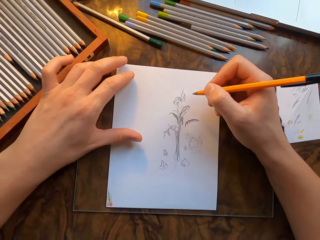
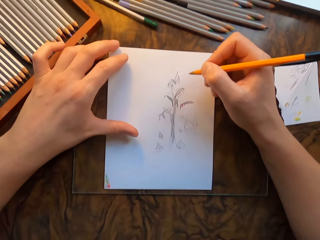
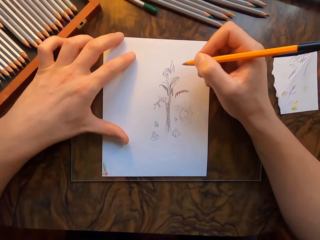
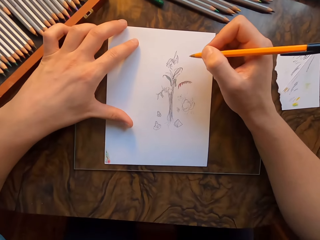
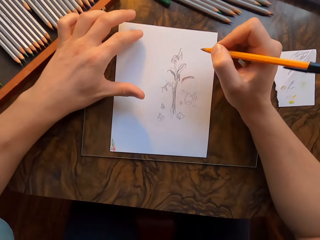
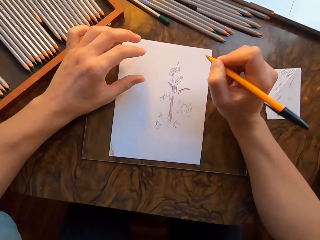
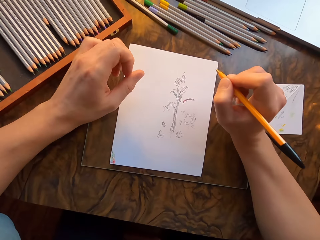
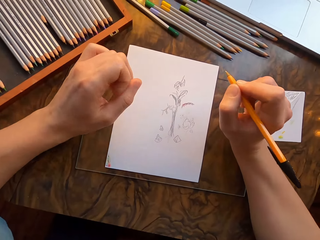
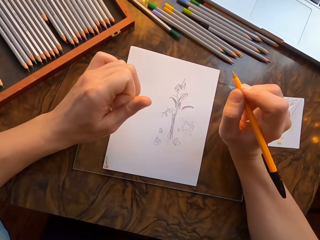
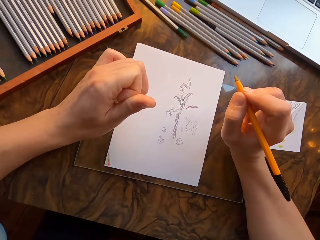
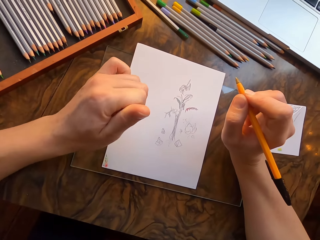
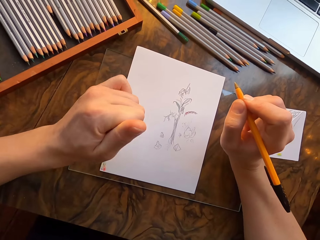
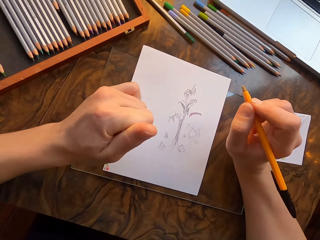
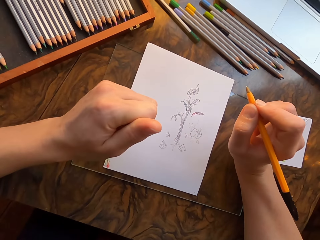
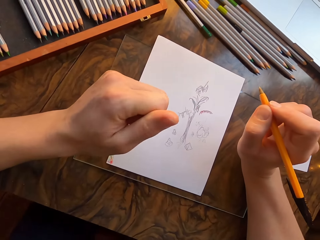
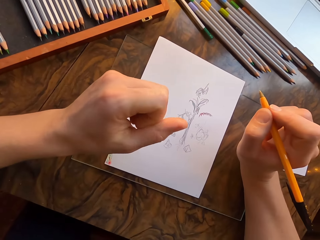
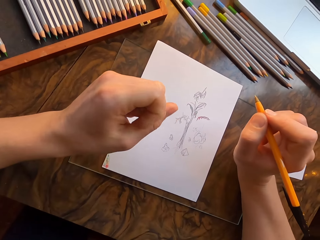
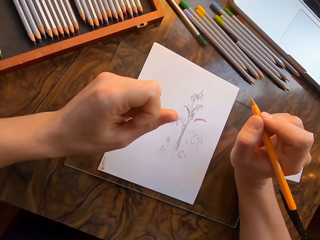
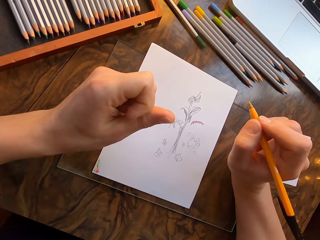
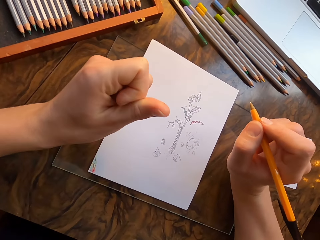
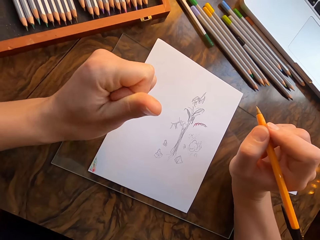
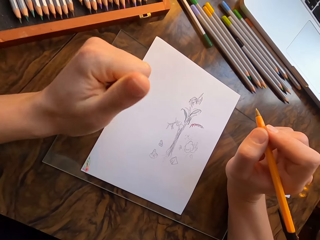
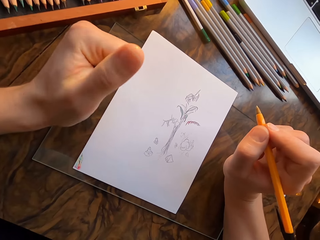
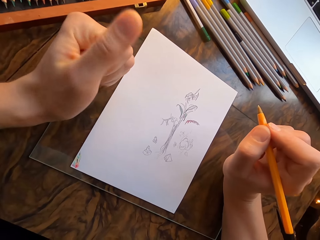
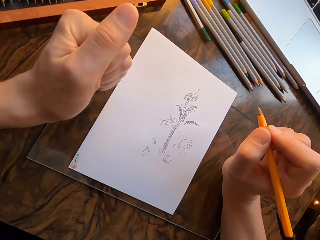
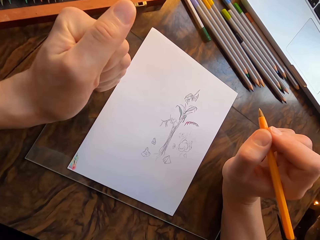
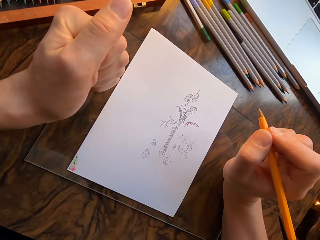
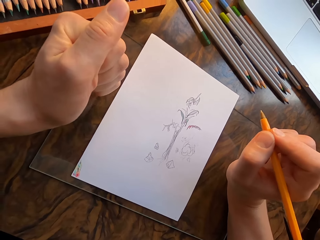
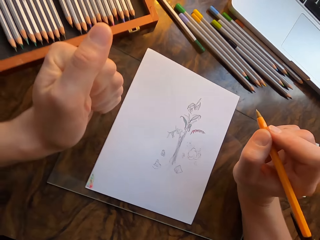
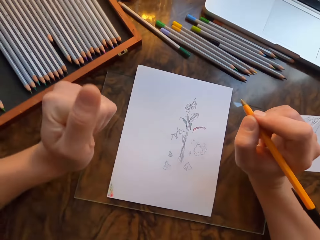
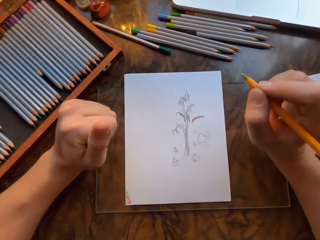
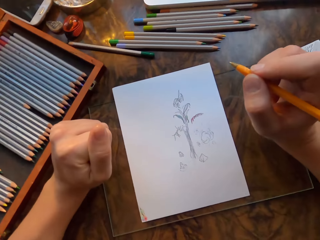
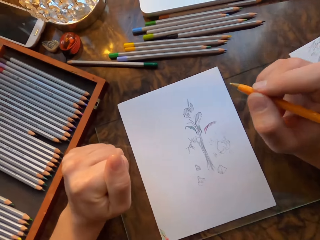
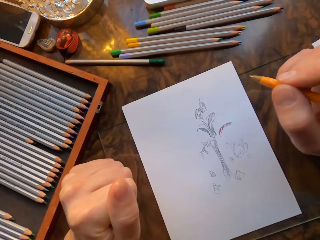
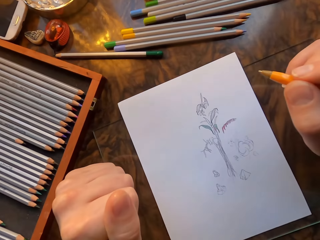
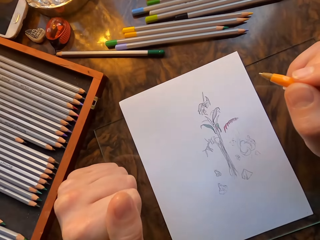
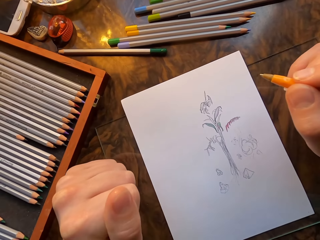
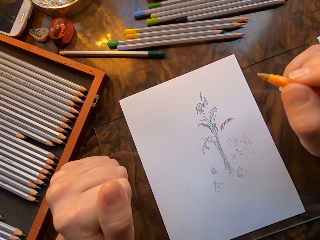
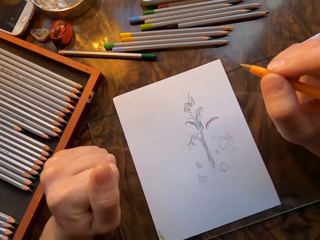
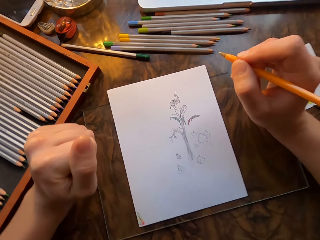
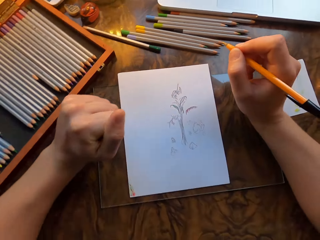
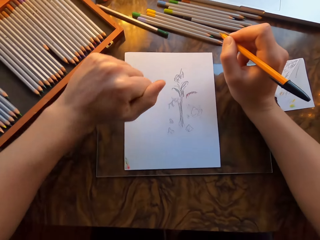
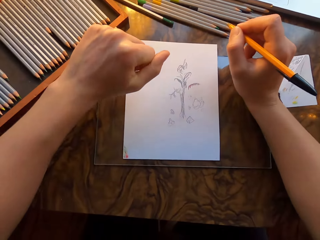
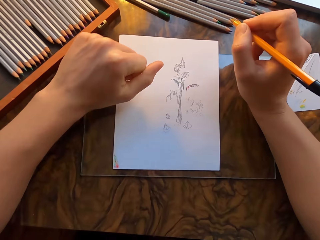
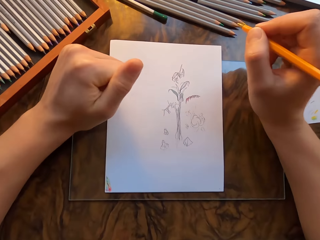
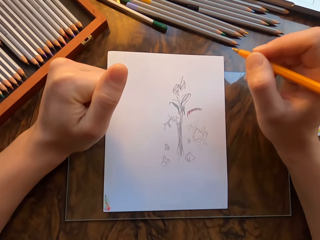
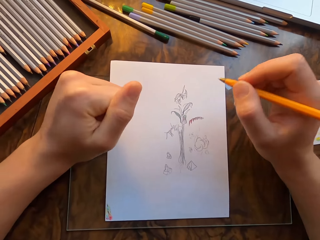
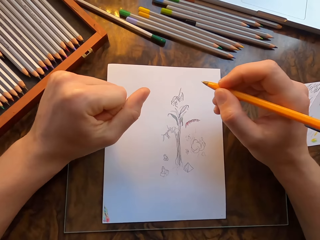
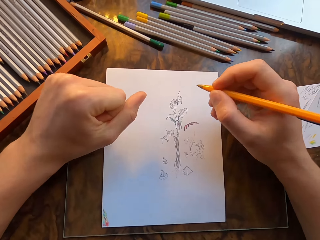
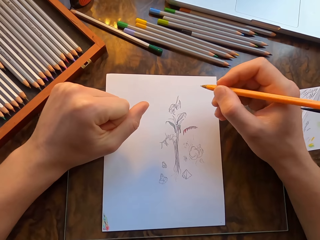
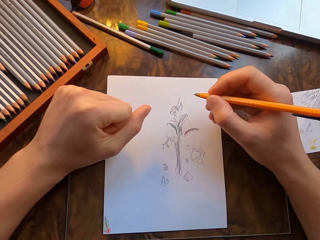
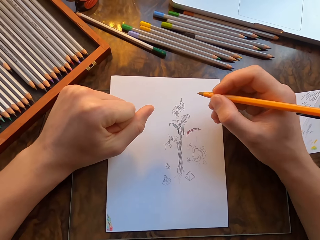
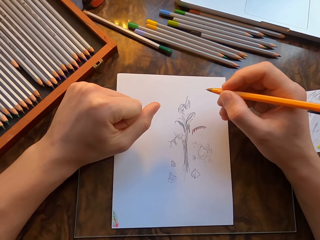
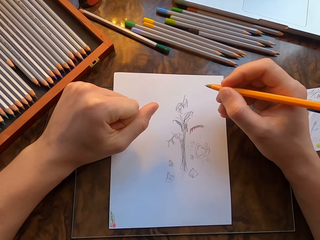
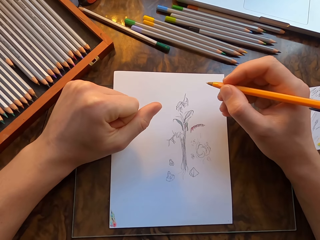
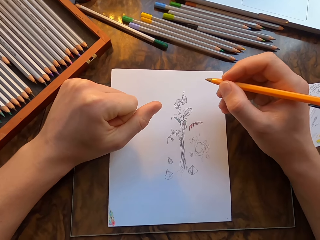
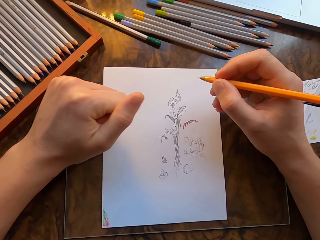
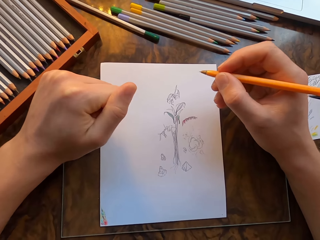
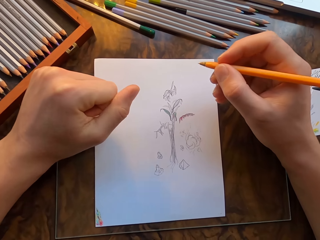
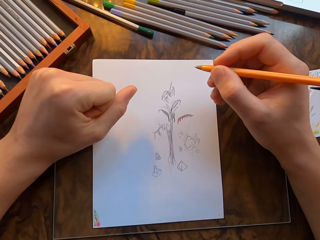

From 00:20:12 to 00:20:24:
The camera wearer makes a fist on his left hand. He moves his left hand and places his left hand on the table.

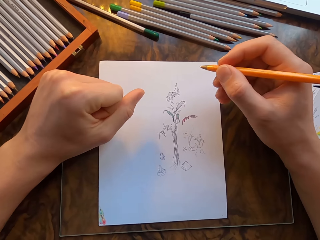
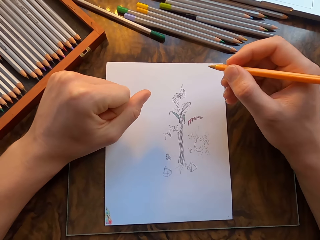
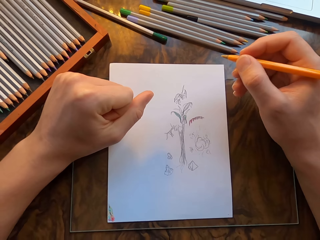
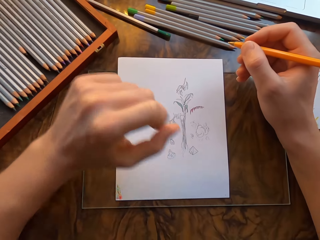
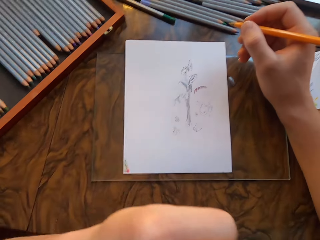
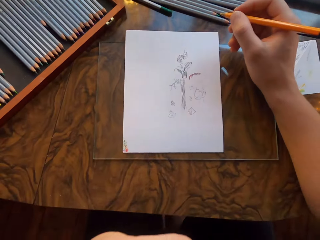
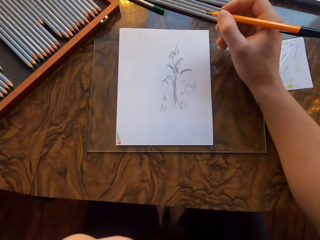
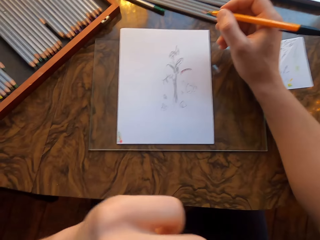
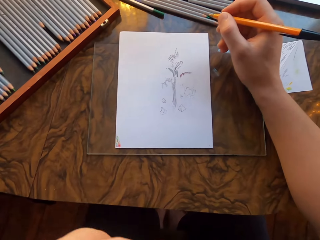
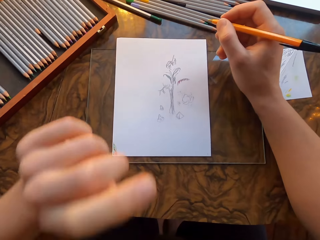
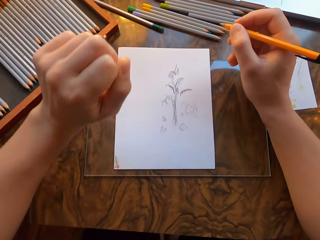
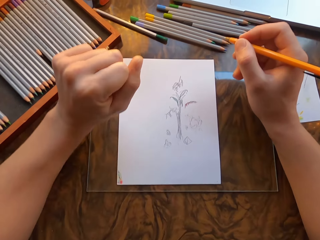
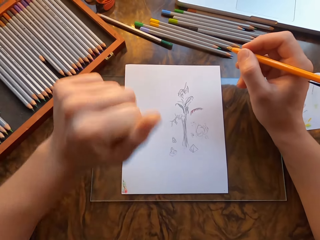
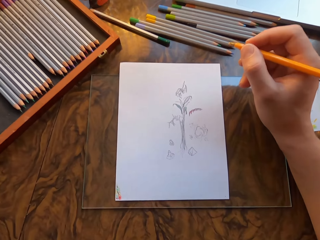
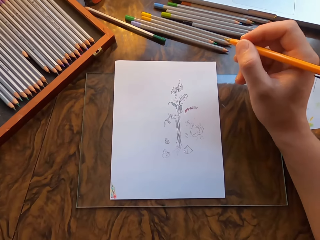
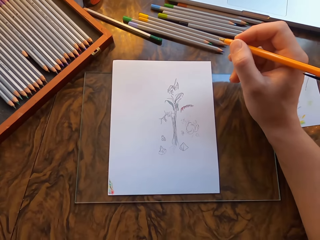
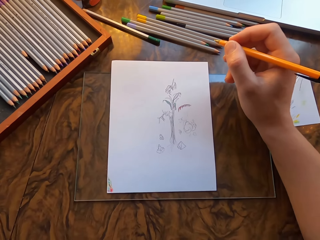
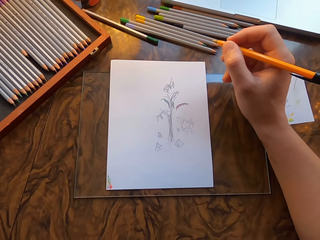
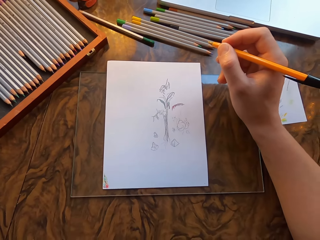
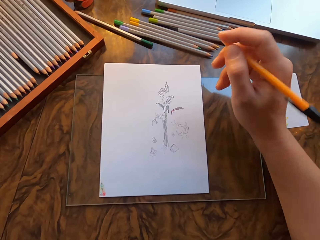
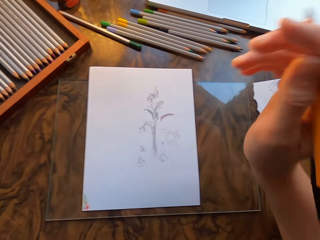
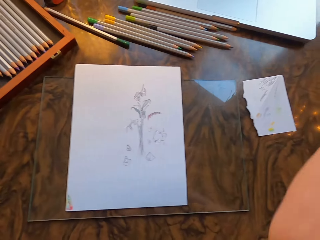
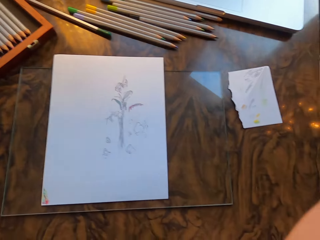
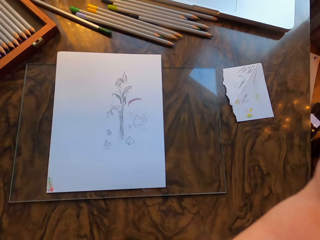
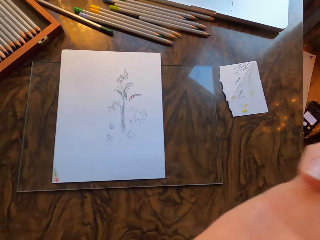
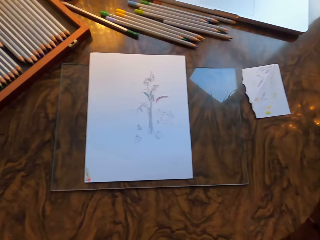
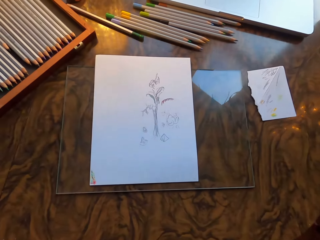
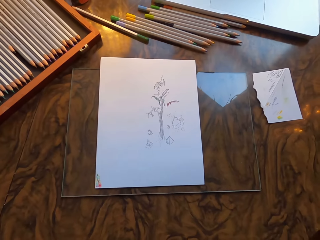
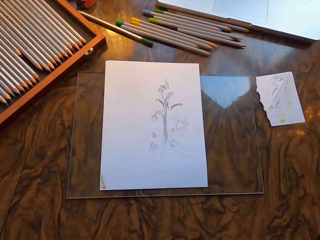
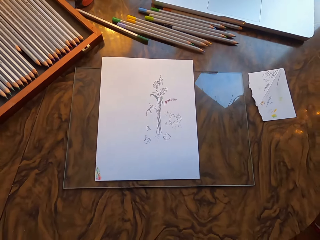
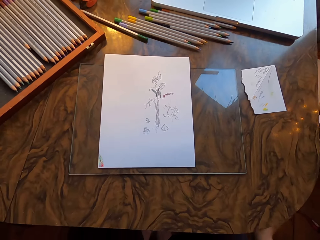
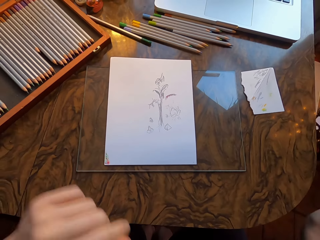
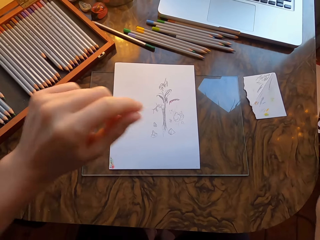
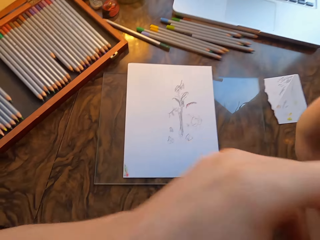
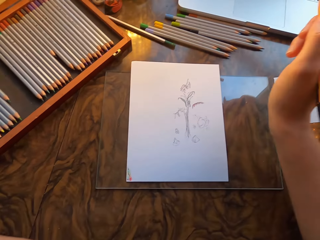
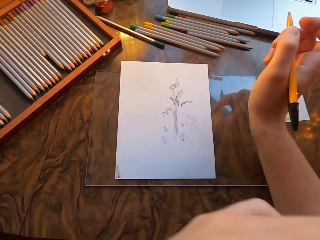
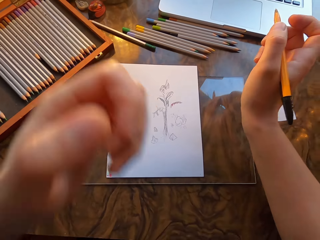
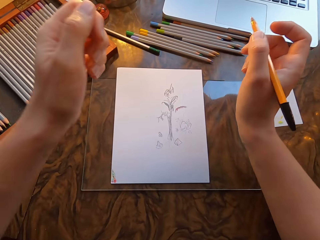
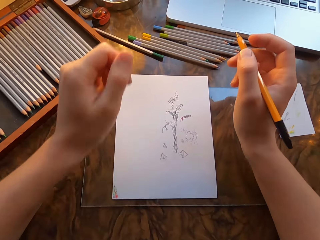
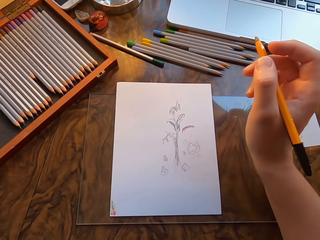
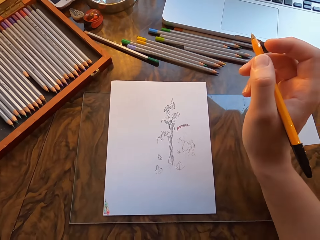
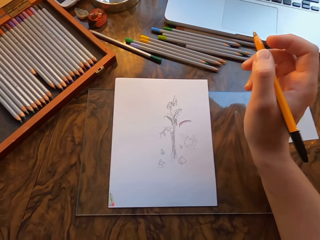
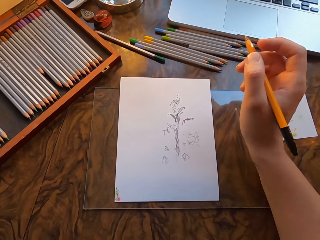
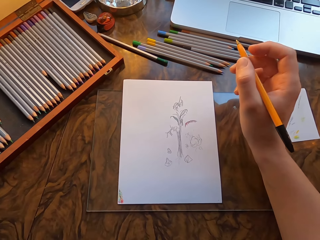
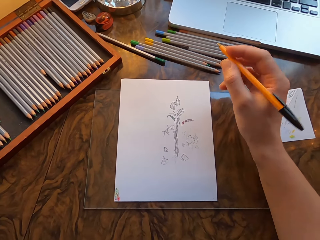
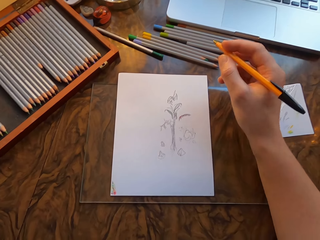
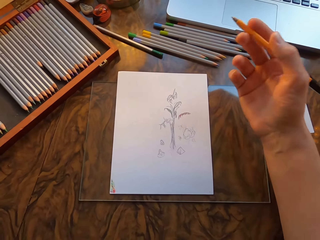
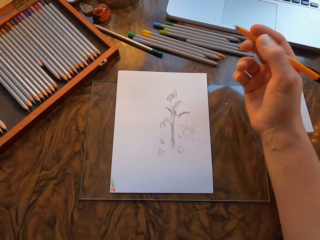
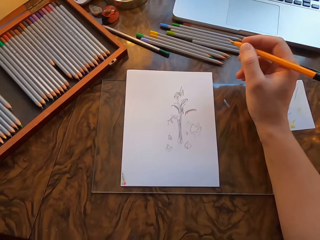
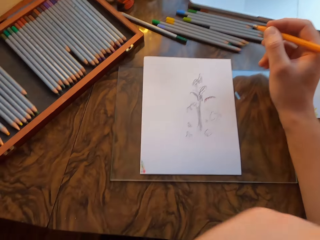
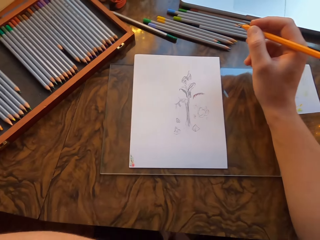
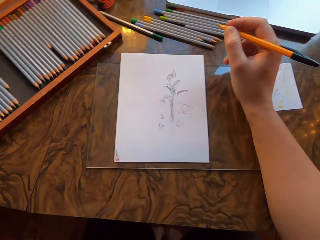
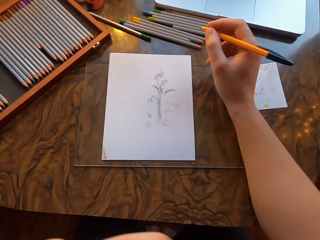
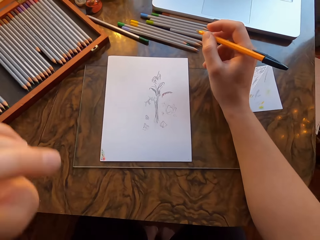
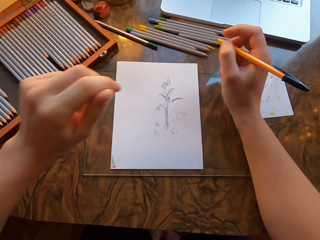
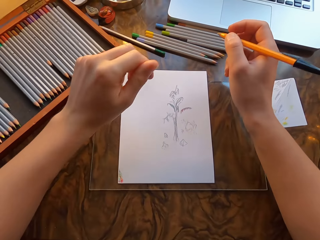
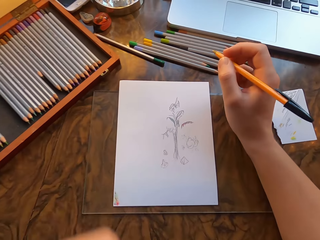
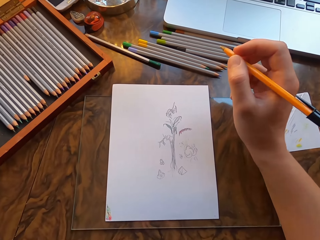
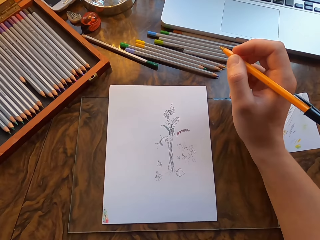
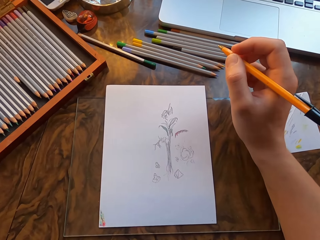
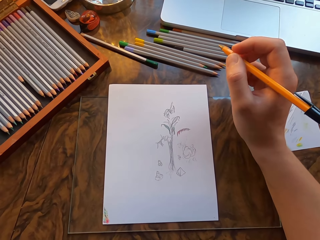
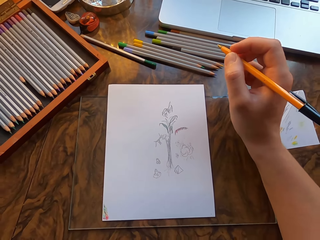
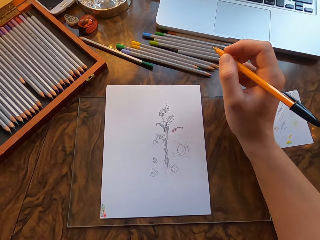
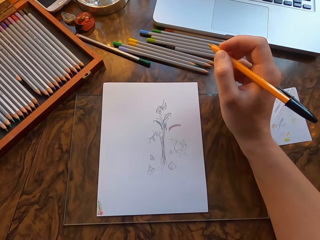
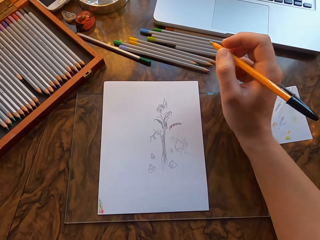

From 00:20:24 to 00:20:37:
The camera wearer moves his left hand. He places his left hand on the table. He moves his left hand. He moves his right hand. He places his right hand on the table. He moves his left hand. He moves his right hand. He moves his left hand.
